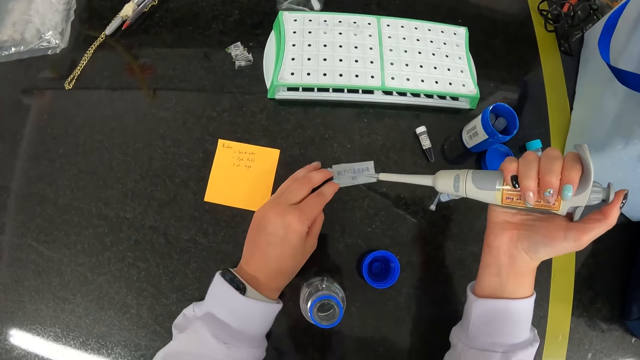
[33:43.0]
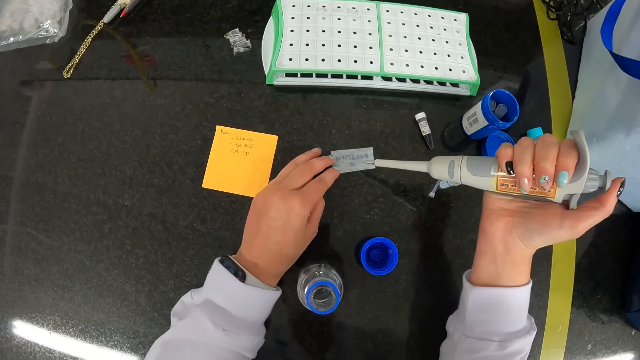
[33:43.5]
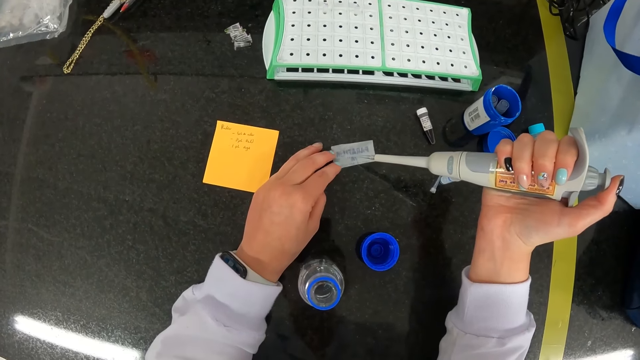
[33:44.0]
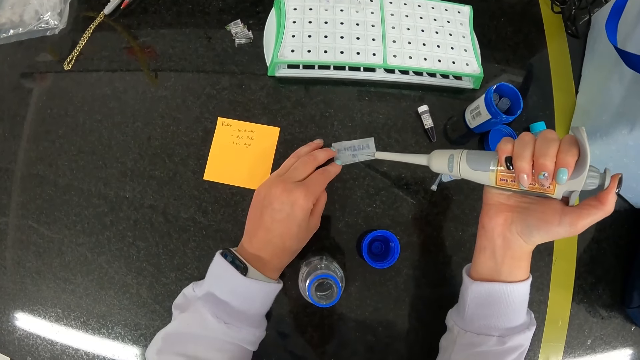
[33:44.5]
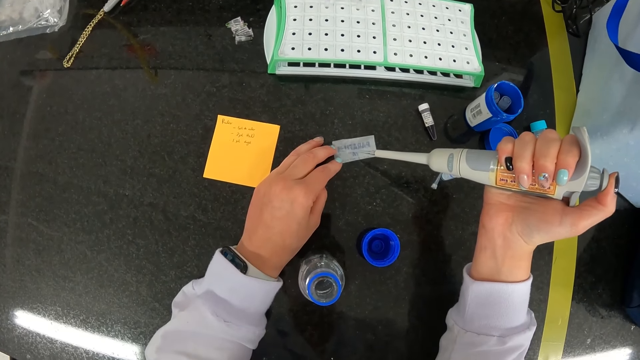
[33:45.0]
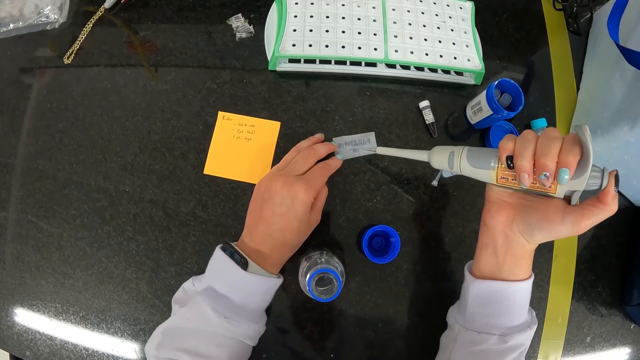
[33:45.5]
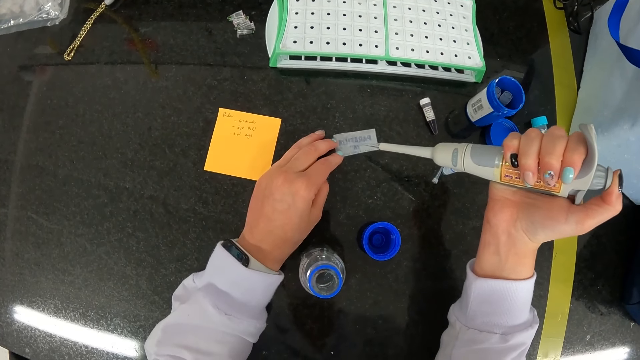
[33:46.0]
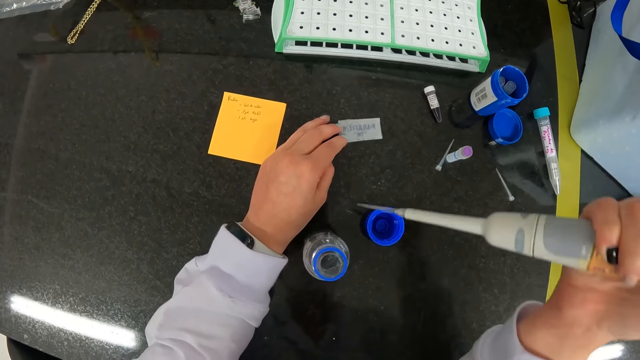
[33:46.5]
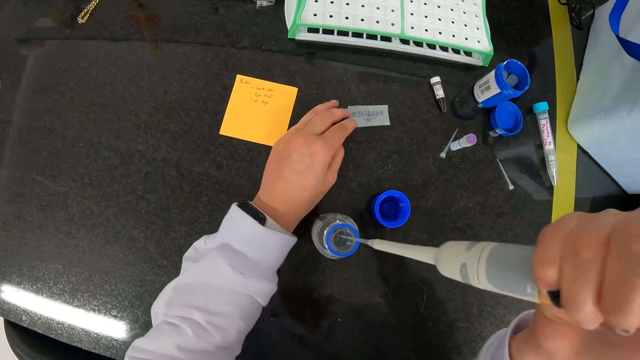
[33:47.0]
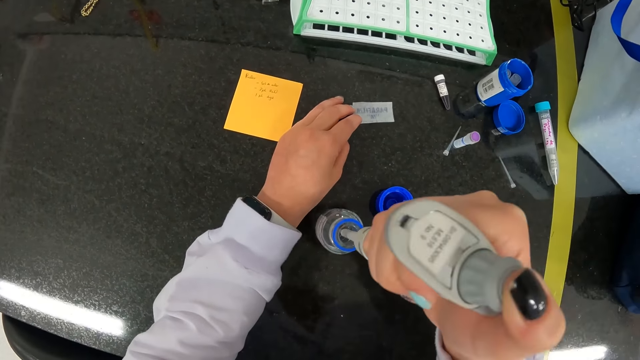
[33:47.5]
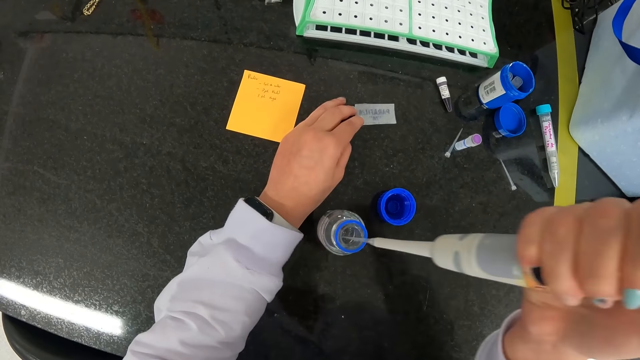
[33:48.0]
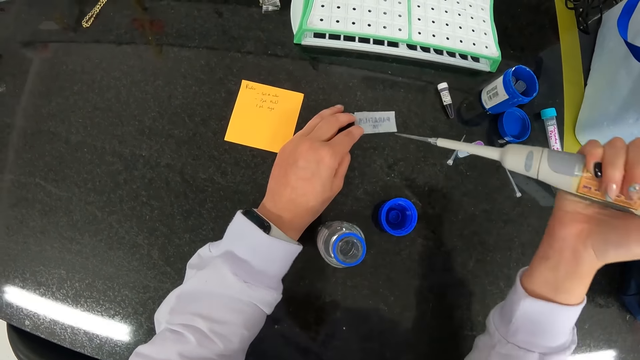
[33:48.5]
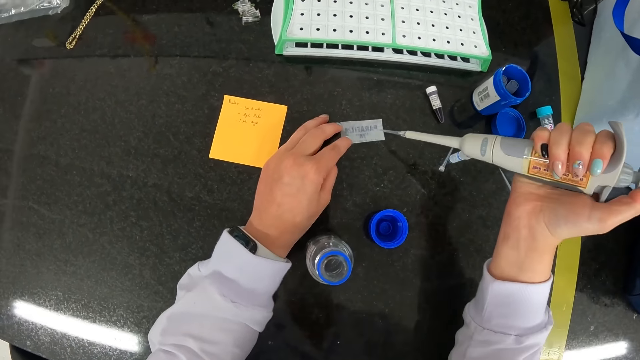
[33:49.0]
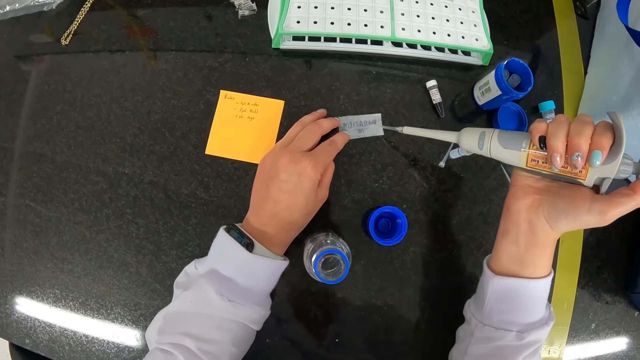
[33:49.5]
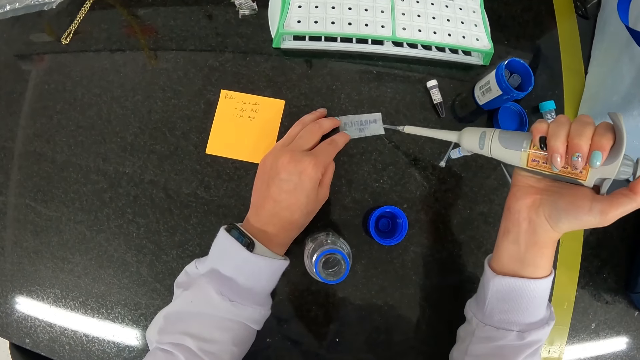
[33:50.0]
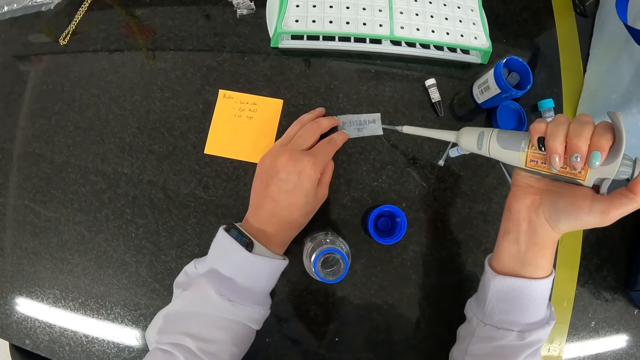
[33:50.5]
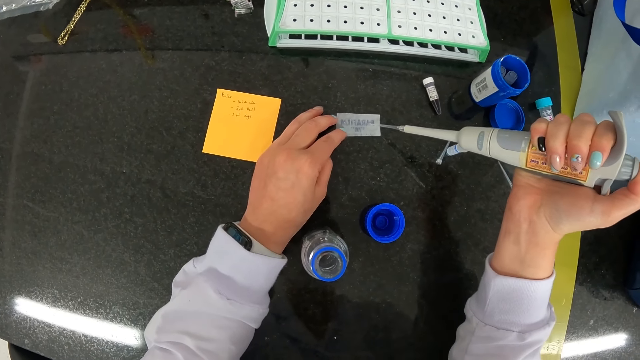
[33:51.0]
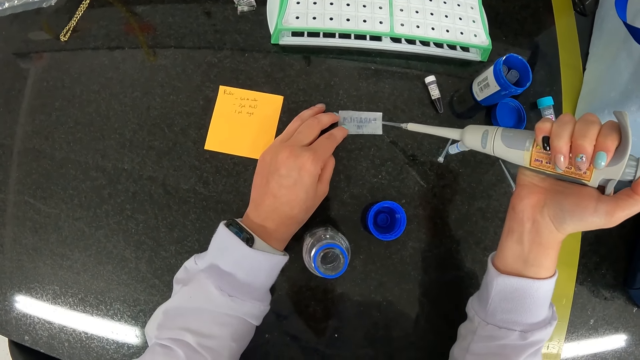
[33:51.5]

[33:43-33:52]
The camera wearer dispenses the liquid in the micropipette in her right hand on the paper on the table. She holds the paper on the table with her left hand. She extracts some liquid from the plastic bottle on the table with the micropipette in her right hand. She dispenses the liquid in the micropipette in her right hand on the paper on the table.

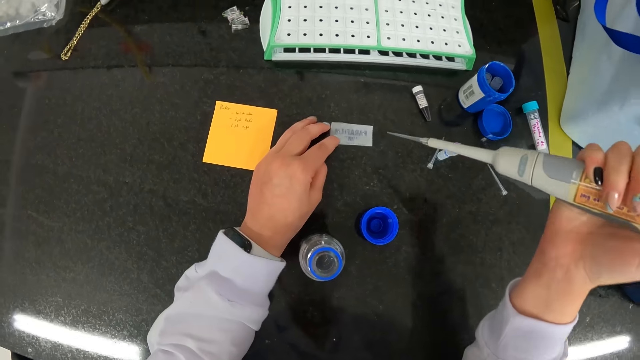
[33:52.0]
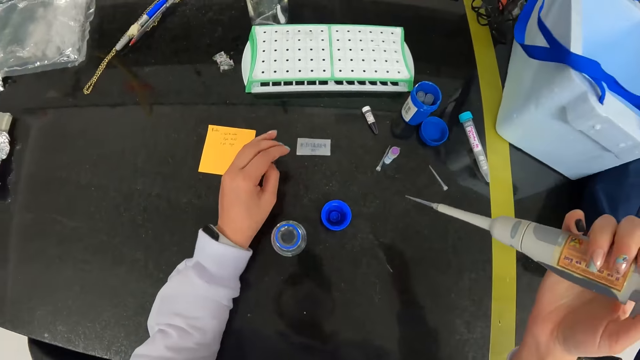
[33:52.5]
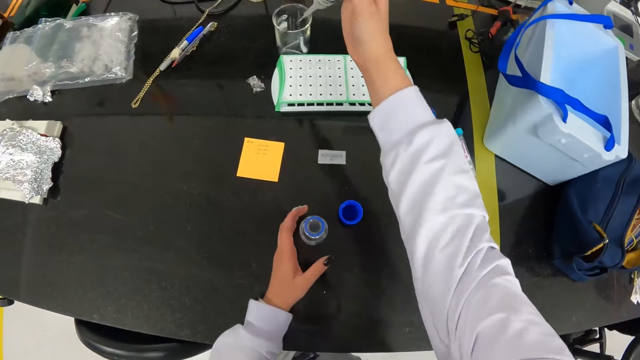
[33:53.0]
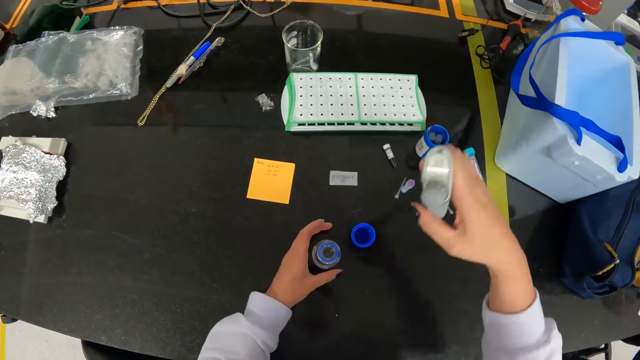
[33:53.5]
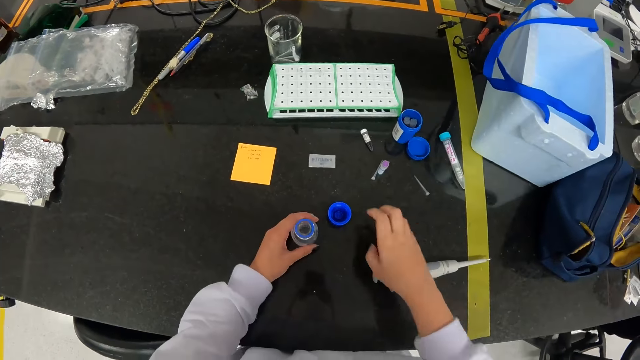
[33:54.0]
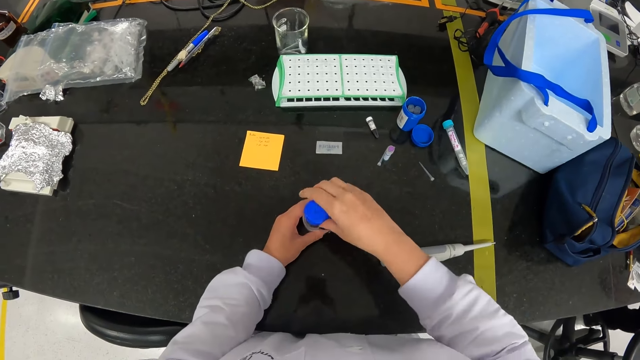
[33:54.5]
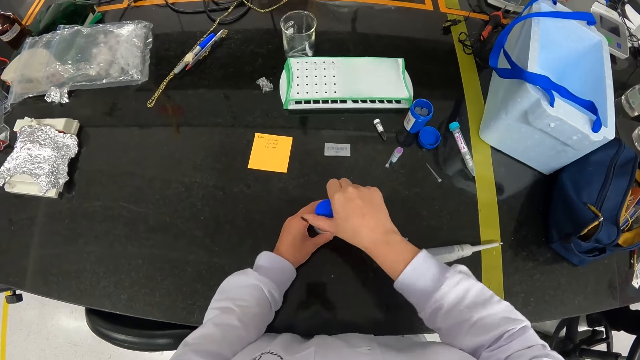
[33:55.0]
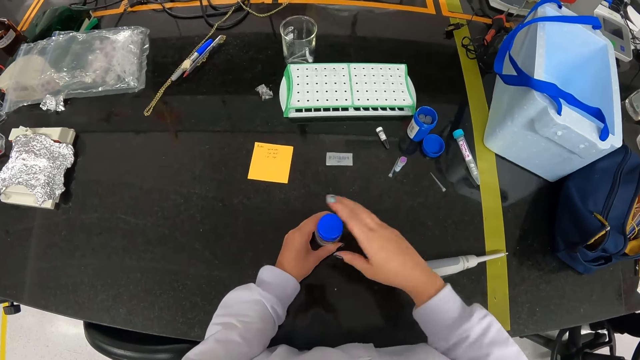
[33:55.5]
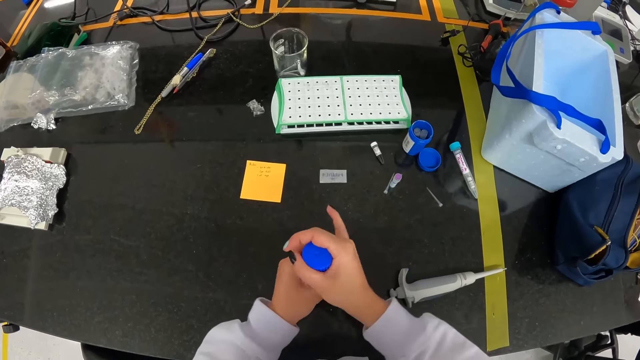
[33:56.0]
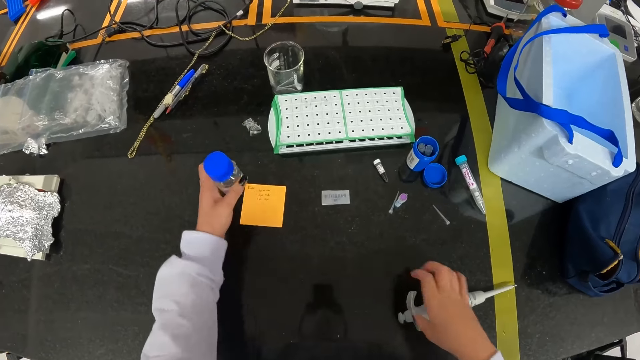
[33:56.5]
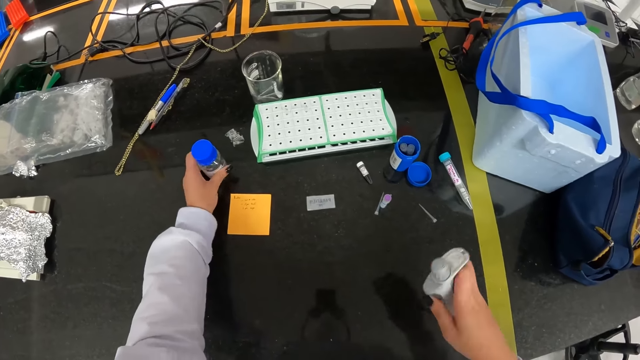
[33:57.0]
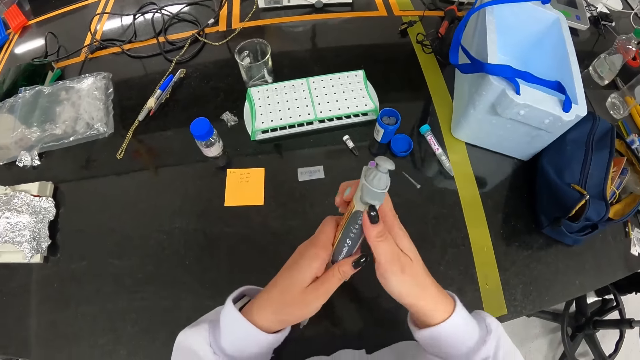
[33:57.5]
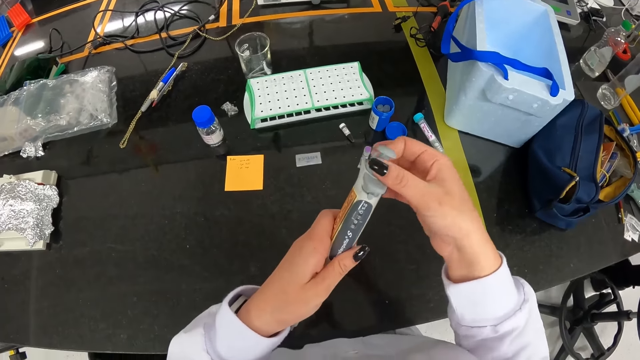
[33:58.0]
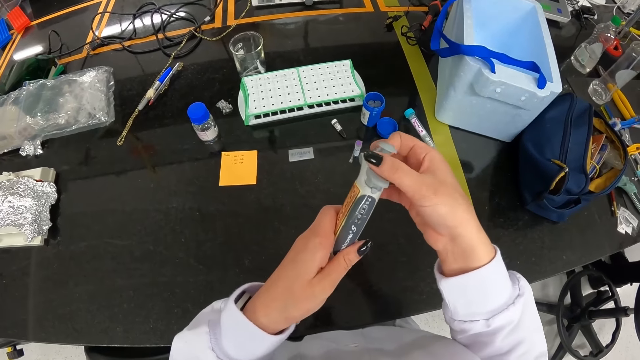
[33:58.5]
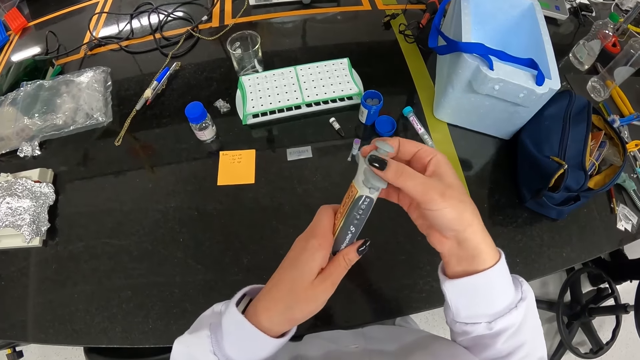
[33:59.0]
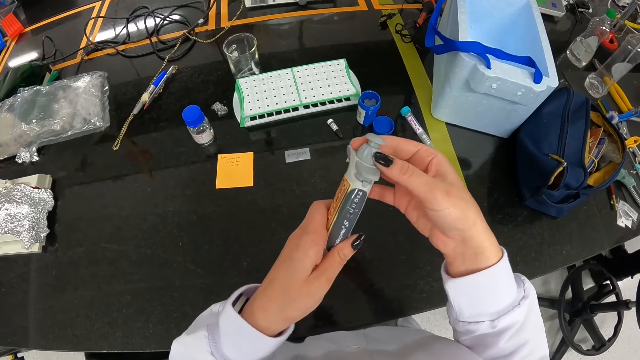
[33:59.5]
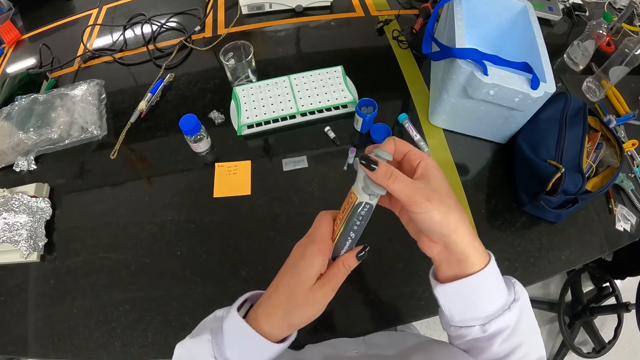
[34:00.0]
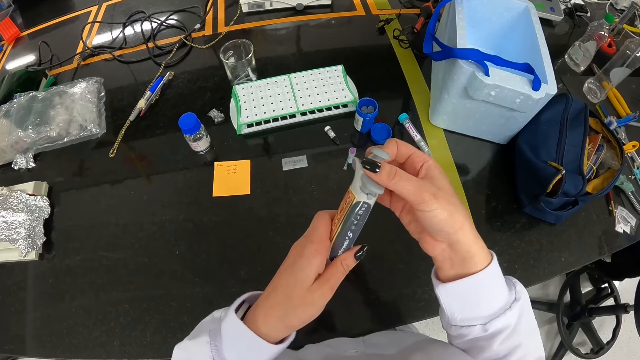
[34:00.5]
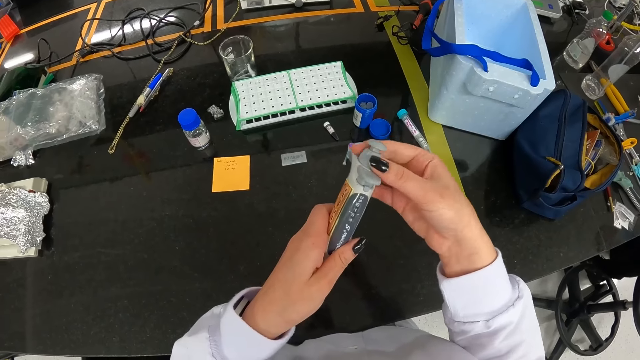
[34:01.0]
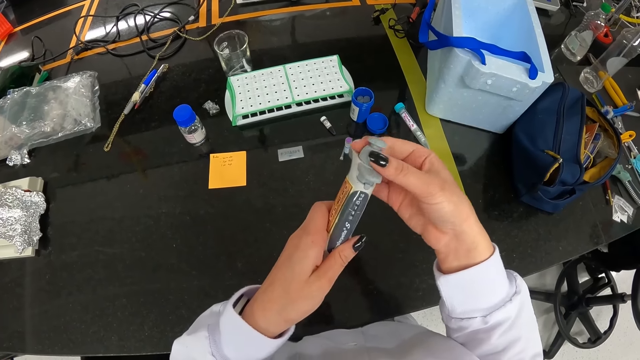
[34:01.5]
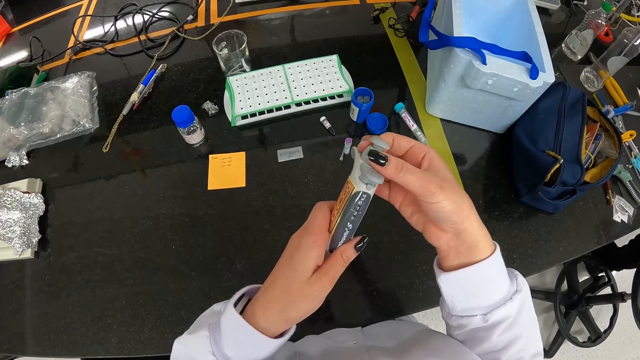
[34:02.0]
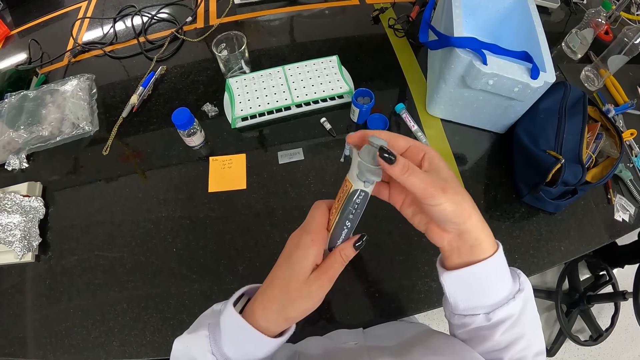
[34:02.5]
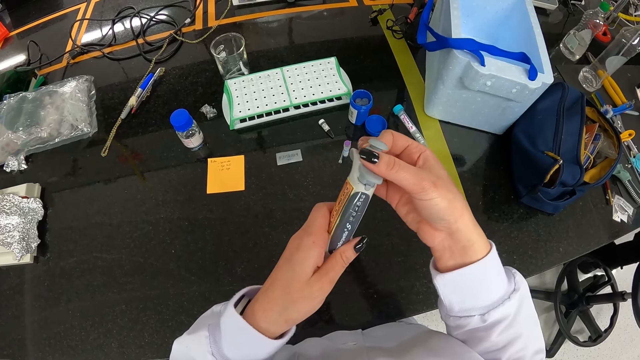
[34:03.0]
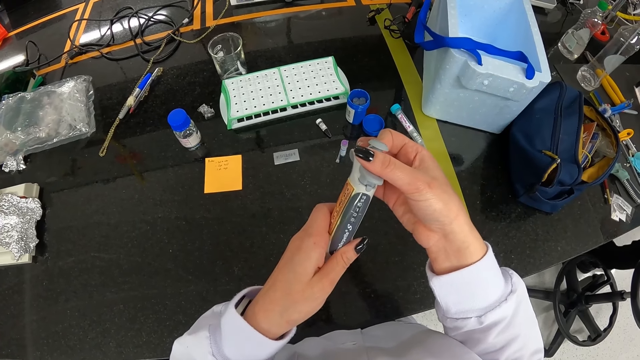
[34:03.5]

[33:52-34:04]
The camera wearer drops the pipette tip of the micropipette into the beaker on the table with her right hand. She holds the plastic bottle on the table with her left hand. She drops the micropipette on the table with her right hand. She picks up the plastic bottle cover on the table with her right hand. She closes the plastic bottle in her left hand with the plastic bottle cover in her right hand. She picks up the plastic bottle on the table with her left hand. She drops the plastic bottle on the table with her left hand. She picks up the micropipette on the table with her right hand. She rotates the pipetting button of the pipette tube in her left hand with her right hand.
